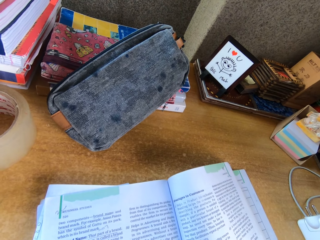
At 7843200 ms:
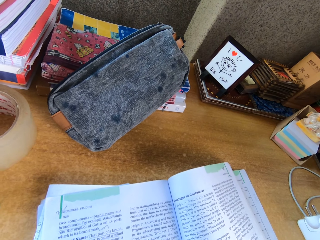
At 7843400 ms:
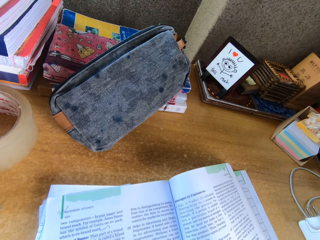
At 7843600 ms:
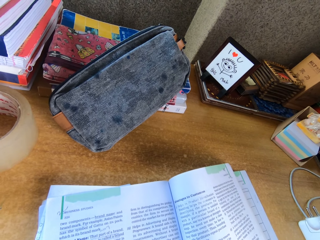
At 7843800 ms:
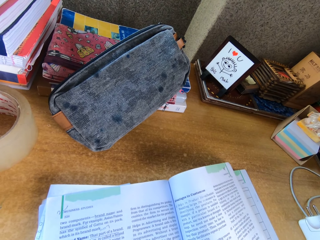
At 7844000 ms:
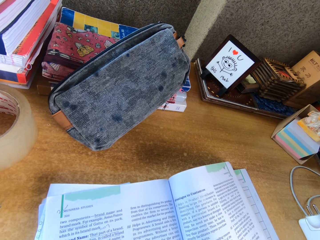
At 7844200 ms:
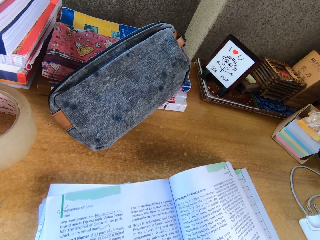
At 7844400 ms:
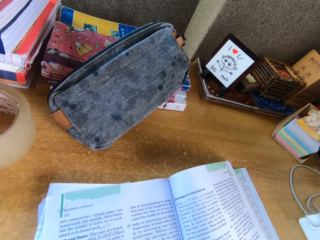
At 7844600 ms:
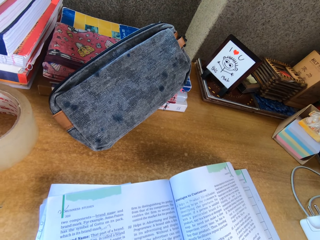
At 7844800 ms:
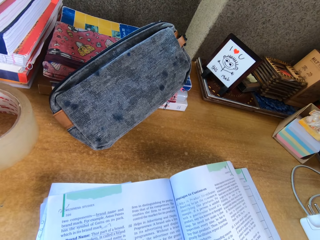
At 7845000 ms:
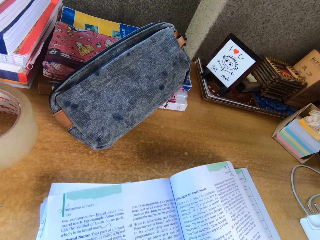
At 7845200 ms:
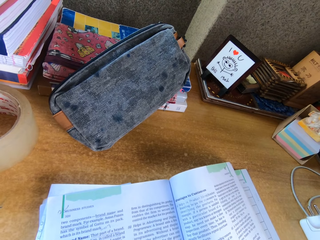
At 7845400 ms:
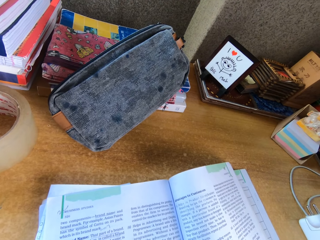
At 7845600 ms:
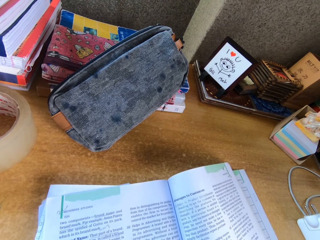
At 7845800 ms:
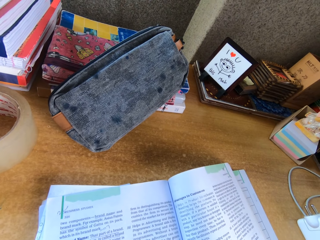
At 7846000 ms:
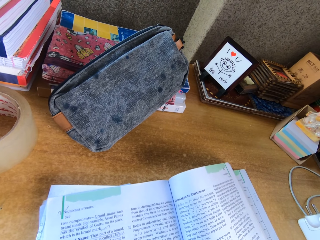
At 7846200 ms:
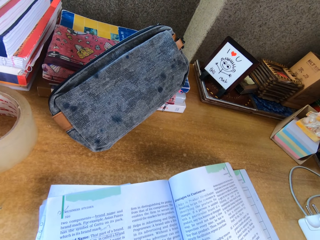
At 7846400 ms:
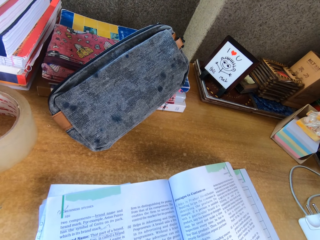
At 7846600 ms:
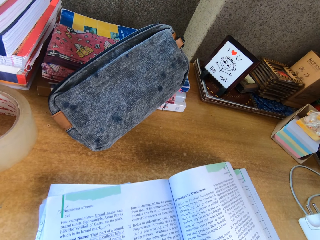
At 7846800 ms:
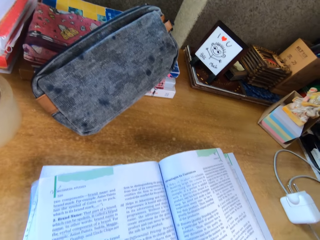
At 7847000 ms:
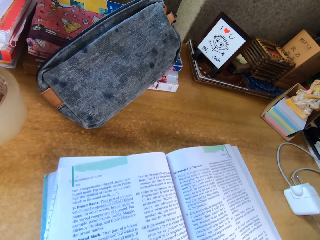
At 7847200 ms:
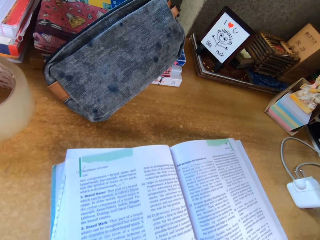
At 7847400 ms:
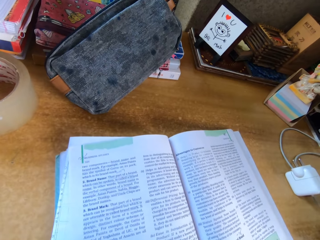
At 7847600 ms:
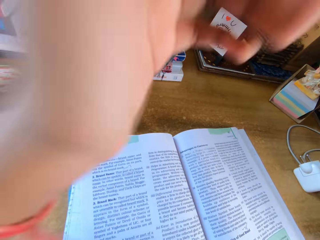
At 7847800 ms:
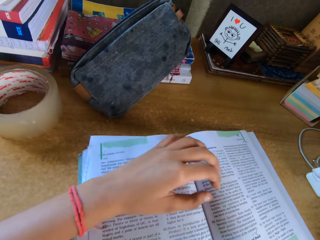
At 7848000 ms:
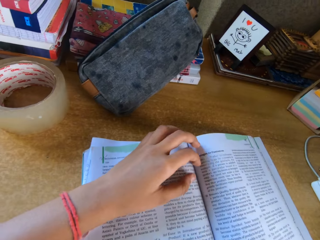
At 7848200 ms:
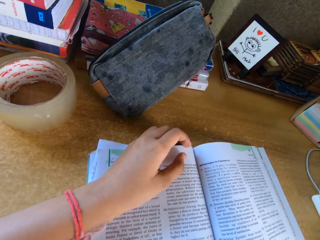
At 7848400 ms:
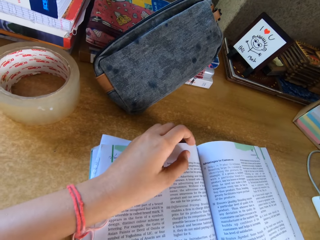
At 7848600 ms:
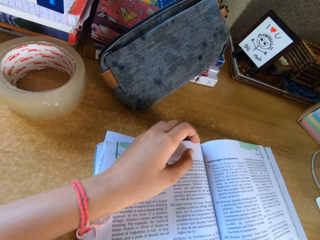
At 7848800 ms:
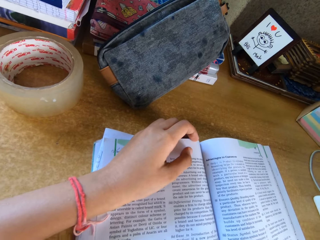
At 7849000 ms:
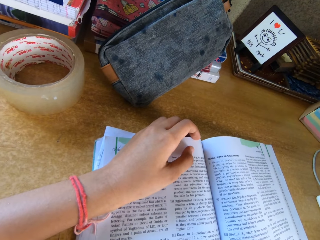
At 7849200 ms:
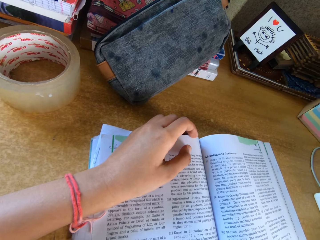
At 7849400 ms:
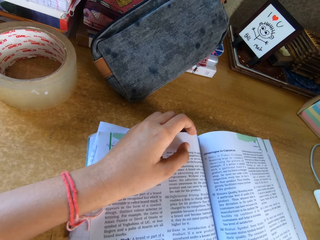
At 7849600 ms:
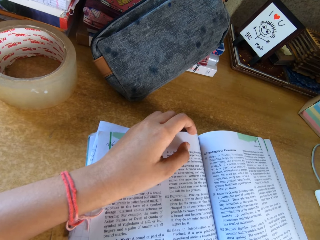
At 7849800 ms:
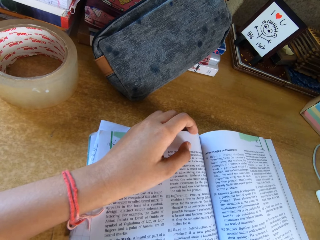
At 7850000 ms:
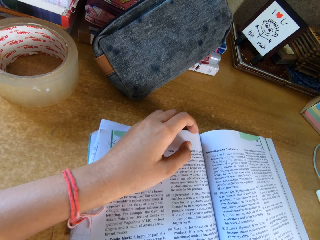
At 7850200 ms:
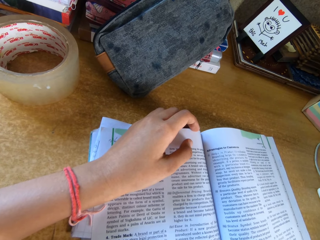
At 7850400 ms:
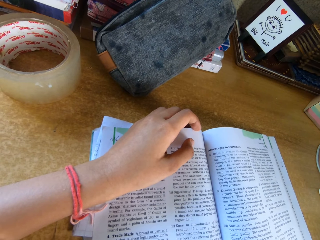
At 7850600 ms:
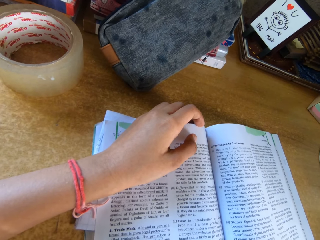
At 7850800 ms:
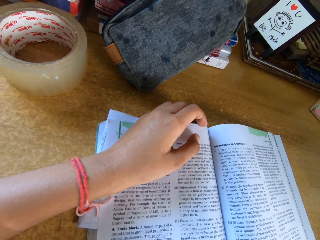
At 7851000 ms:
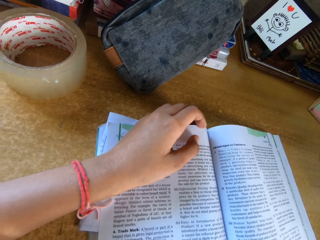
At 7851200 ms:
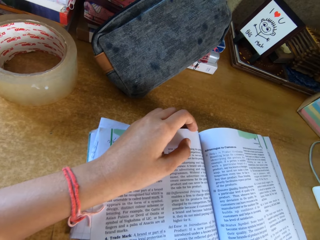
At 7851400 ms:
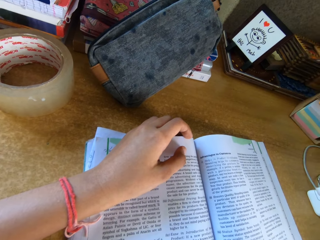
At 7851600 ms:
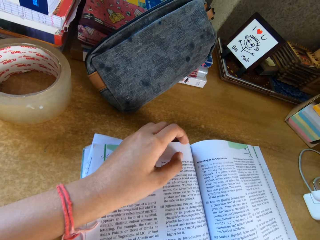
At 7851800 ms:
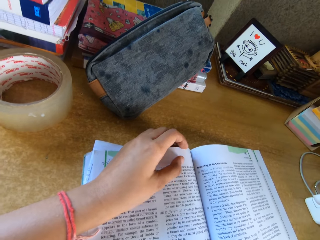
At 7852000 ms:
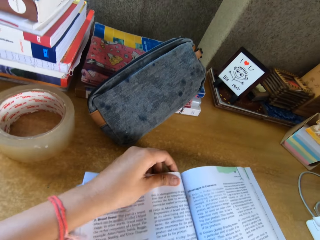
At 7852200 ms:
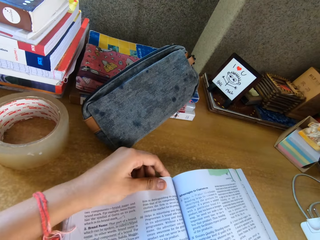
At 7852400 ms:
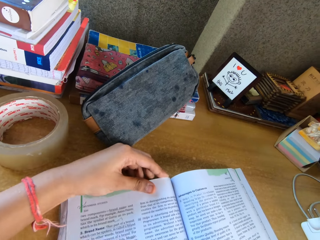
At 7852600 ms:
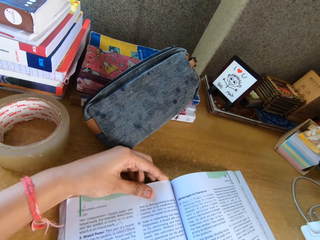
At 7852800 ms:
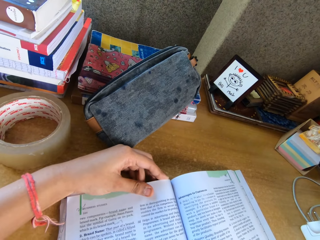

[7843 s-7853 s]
The camera wearer places his hand on a book.

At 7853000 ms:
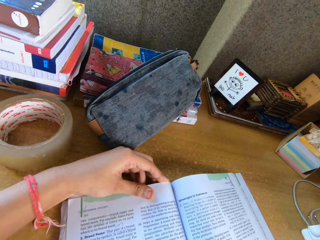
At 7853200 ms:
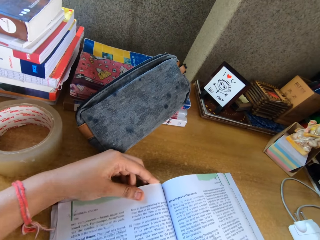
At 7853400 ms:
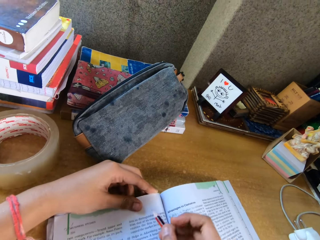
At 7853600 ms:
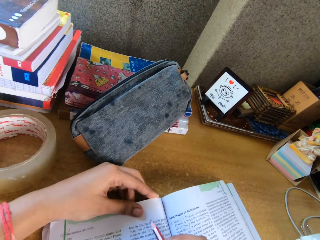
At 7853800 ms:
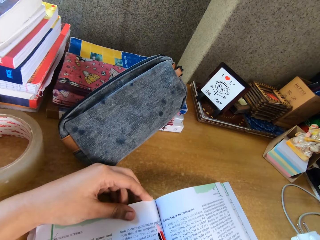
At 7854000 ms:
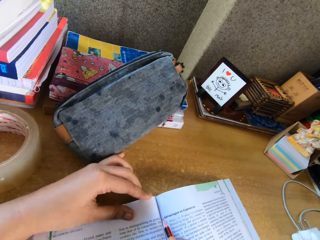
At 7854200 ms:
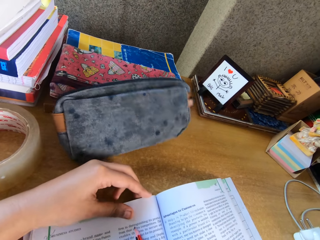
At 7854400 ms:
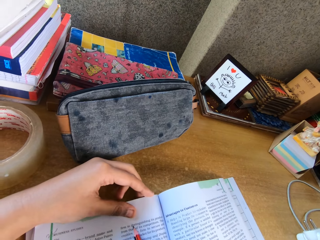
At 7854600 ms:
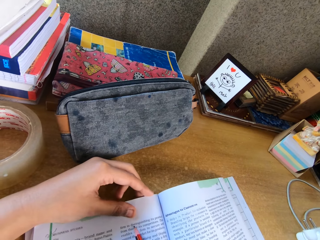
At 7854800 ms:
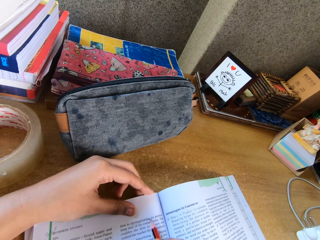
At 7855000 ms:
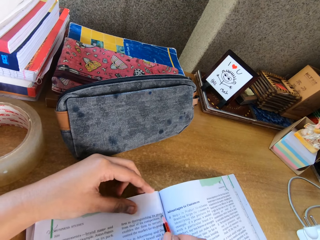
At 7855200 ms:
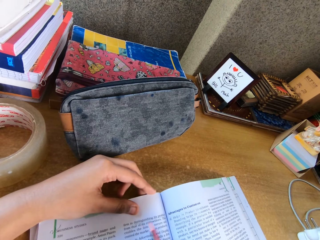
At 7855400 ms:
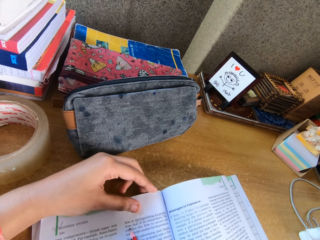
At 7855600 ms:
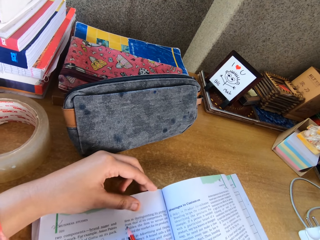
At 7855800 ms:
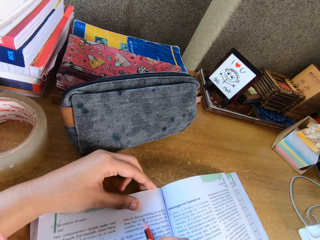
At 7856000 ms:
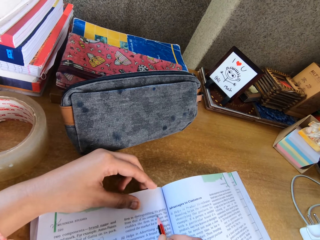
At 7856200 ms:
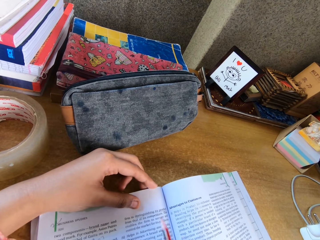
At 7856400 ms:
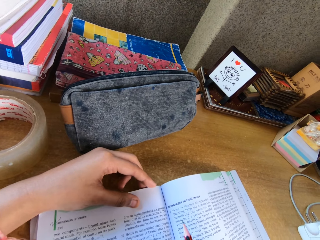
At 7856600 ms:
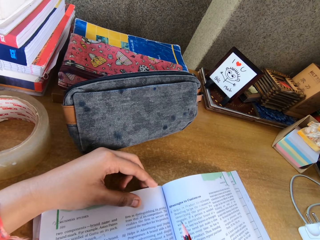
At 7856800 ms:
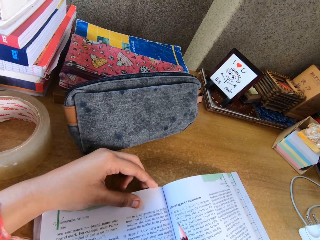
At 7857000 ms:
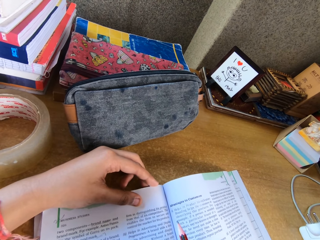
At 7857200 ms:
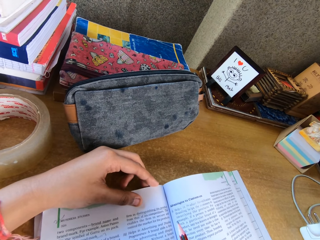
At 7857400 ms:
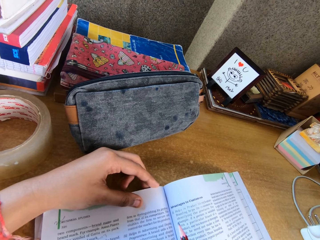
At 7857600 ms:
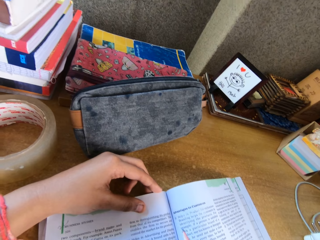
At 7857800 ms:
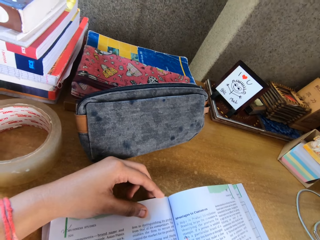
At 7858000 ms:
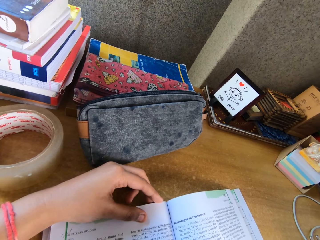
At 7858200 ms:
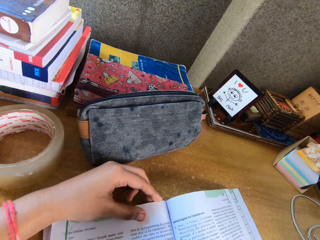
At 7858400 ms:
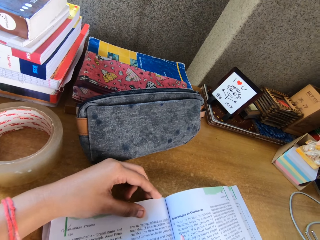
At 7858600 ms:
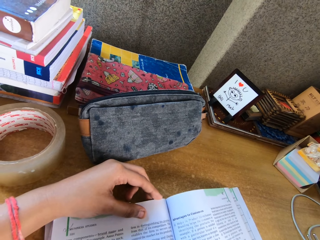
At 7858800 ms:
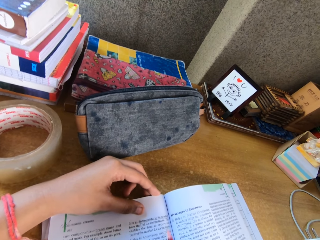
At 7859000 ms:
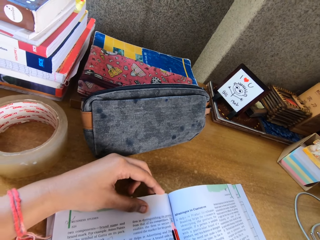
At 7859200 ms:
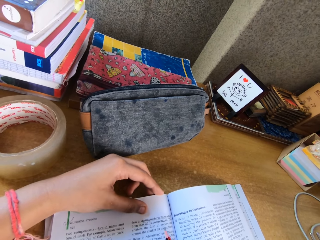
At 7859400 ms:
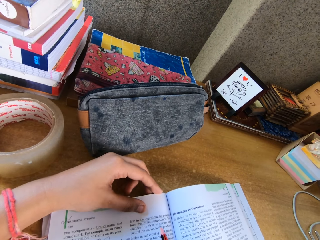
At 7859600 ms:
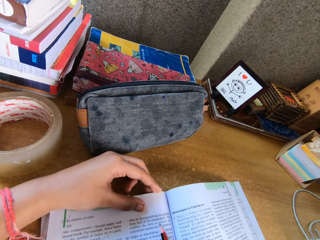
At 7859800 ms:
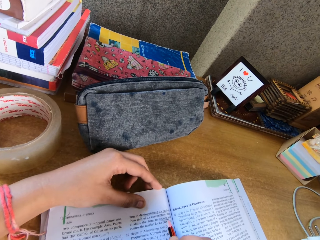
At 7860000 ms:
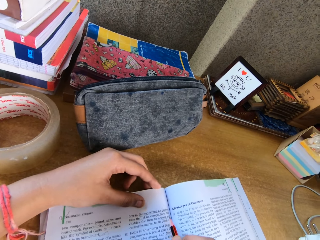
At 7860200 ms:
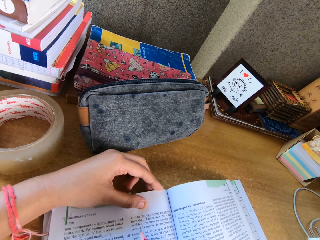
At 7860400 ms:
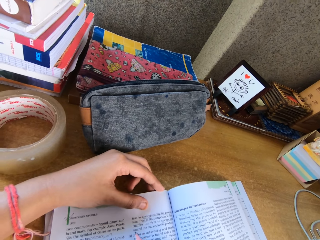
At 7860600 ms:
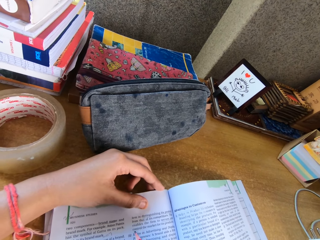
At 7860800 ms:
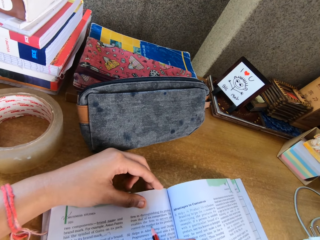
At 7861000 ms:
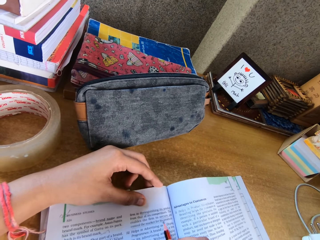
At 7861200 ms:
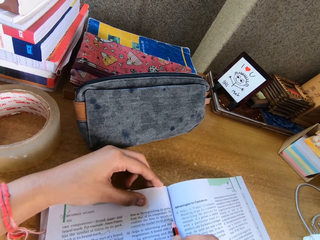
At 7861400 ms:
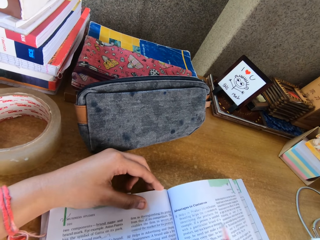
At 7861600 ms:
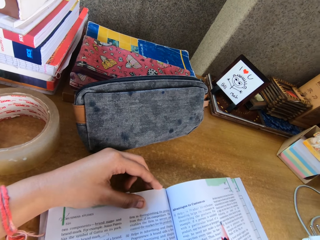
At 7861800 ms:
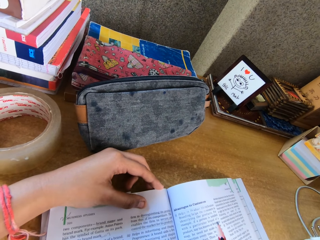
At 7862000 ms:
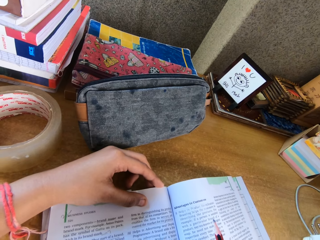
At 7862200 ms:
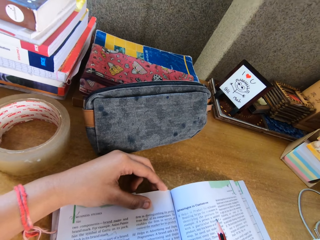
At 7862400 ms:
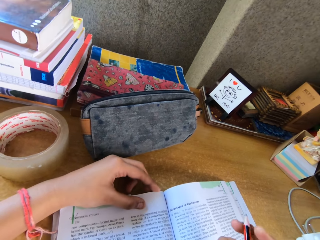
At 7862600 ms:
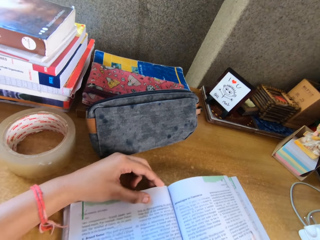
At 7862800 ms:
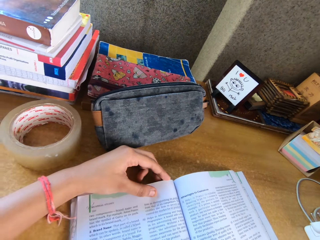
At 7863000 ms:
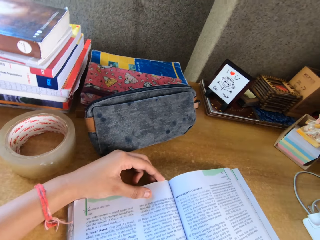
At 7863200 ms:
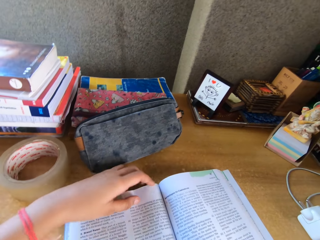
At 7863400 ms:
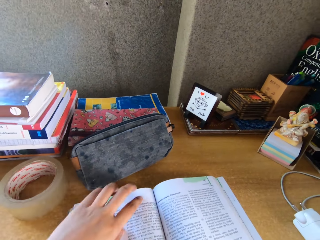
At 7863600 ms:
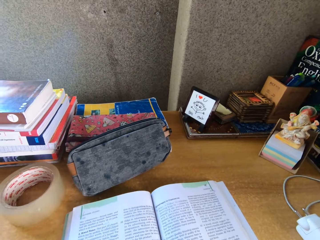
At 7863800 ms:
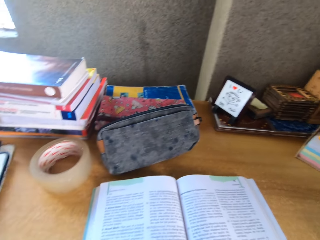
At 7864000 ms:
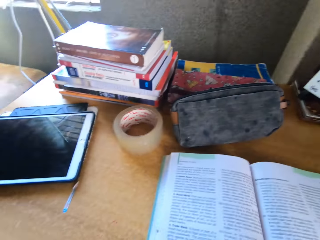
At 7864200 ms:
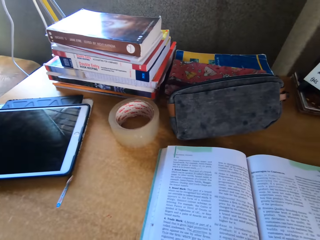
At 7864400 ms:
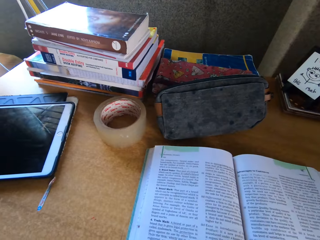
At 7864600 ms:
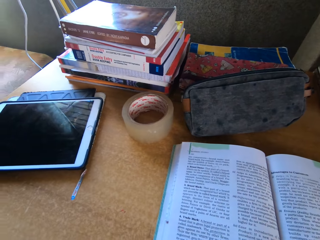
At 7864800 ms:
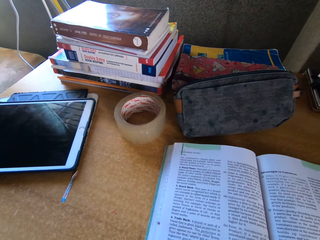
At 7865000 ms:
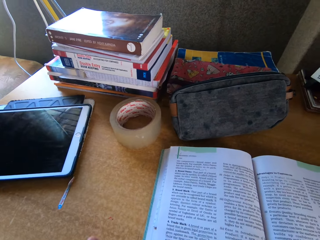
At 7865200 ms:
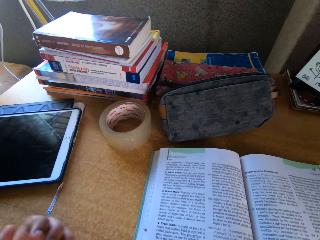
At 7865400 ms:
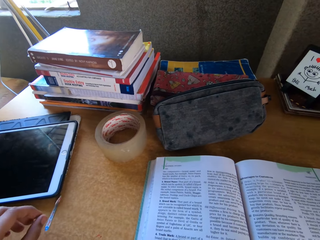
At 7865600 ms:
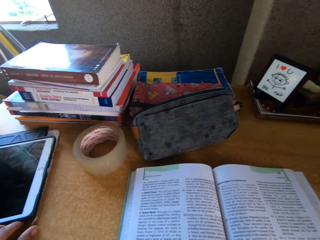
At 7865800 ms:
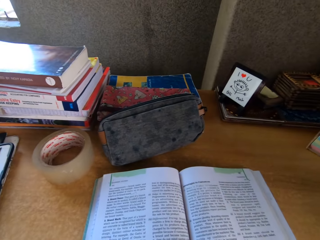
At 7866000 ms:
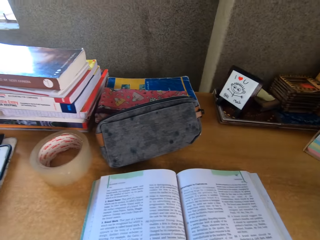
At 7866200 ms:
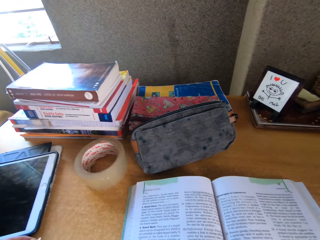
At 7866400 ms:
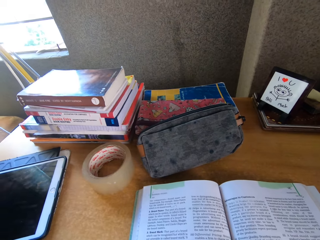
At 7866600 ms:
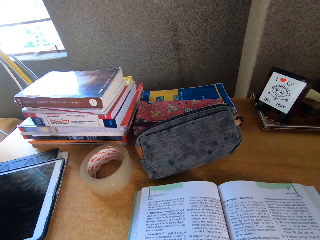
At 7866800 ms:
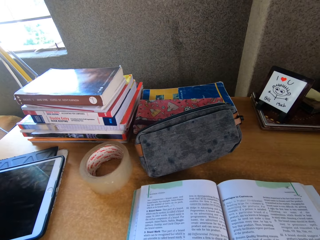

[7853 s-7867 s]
The camera wearer writes on a book. They stop underlining words in the book. They read the book.
